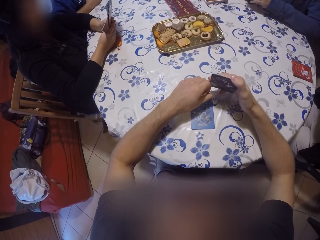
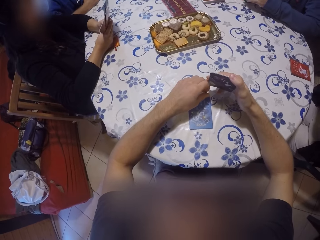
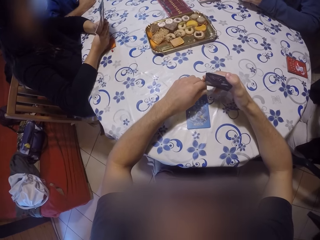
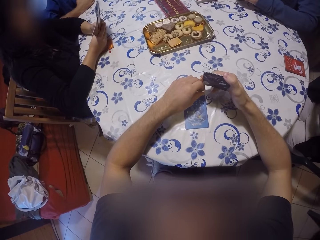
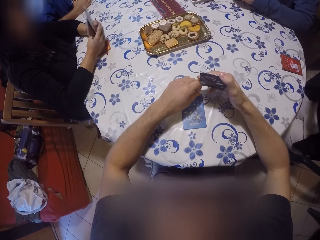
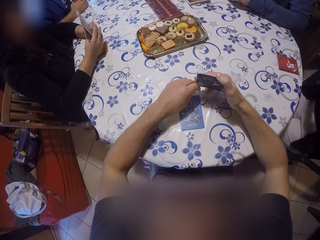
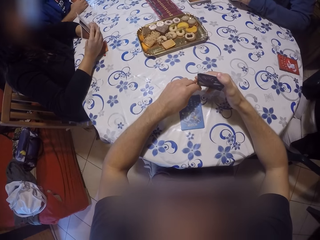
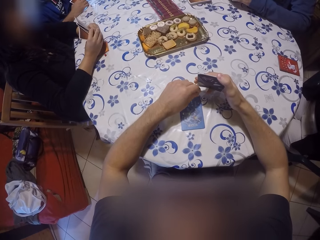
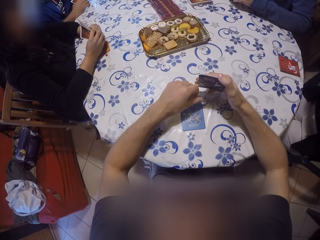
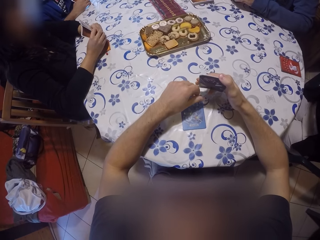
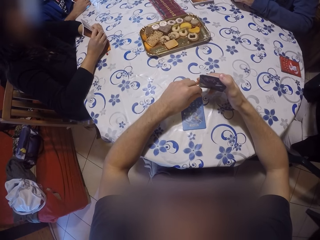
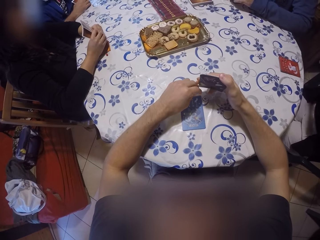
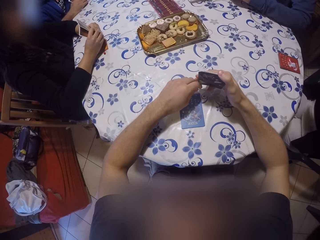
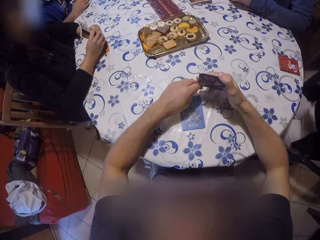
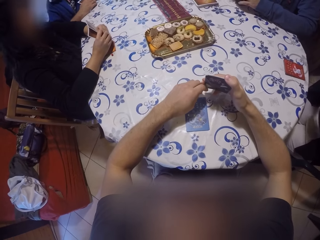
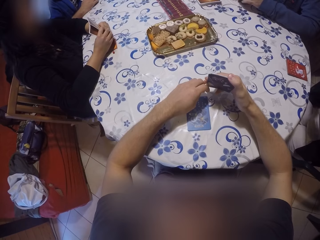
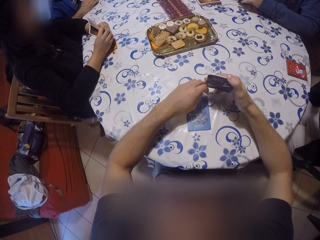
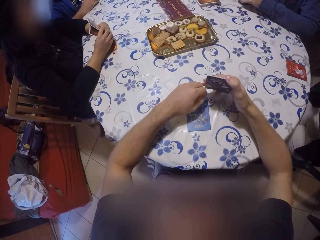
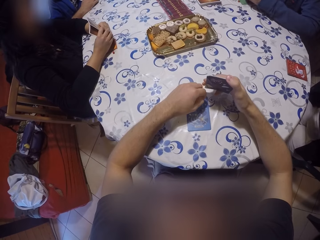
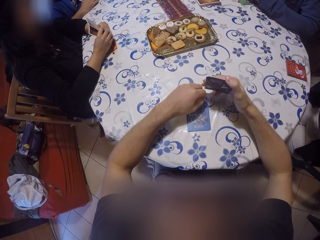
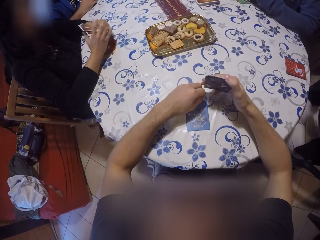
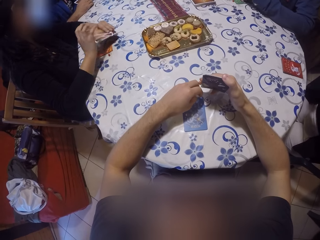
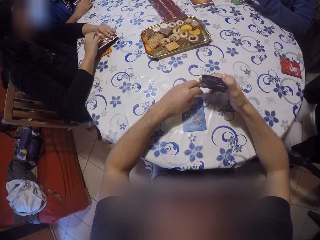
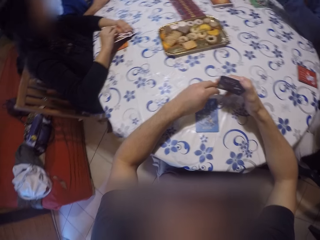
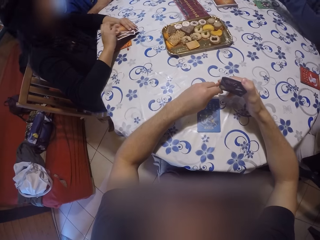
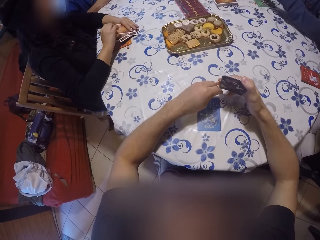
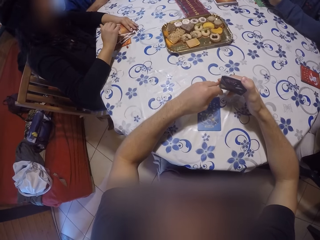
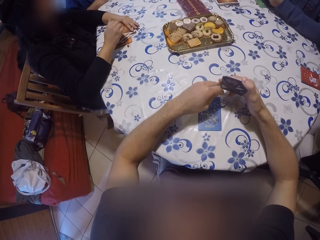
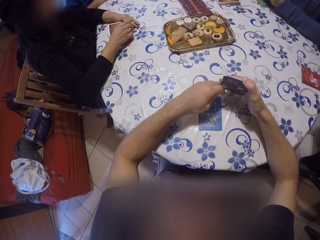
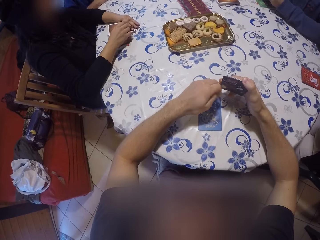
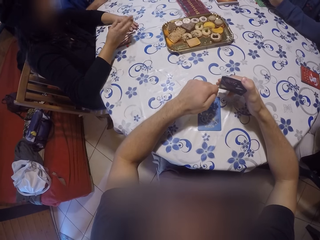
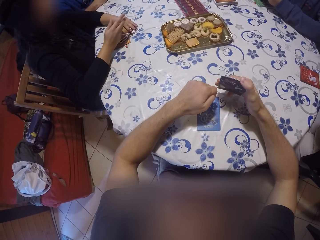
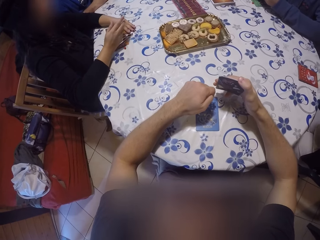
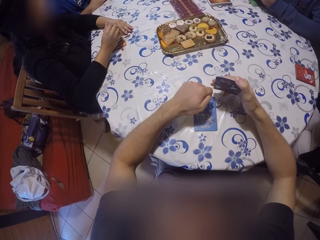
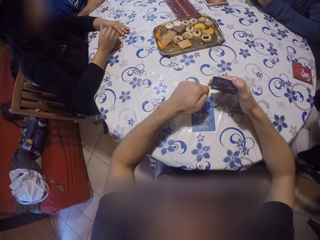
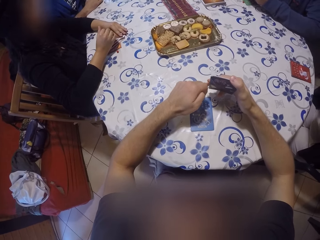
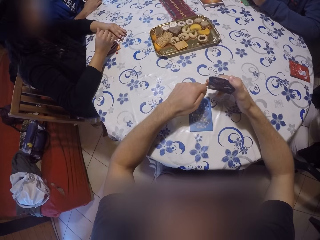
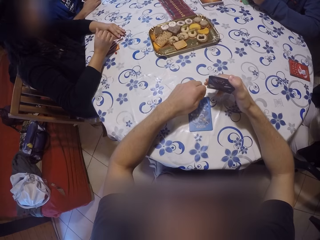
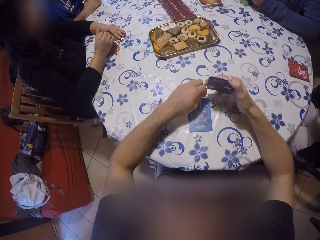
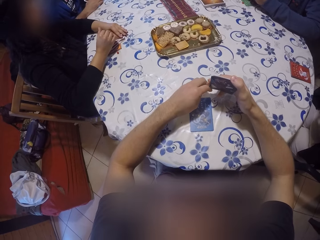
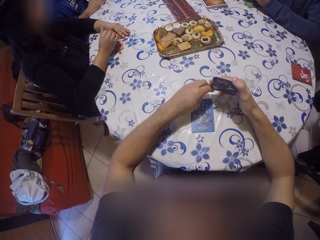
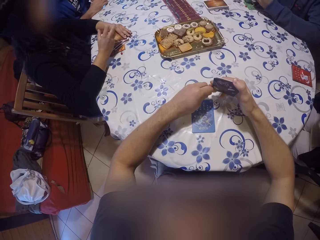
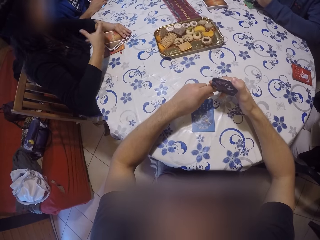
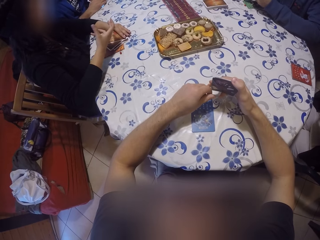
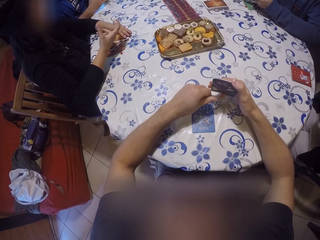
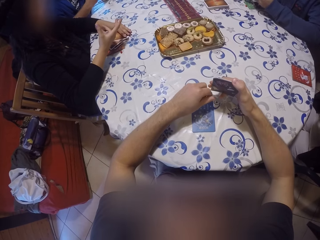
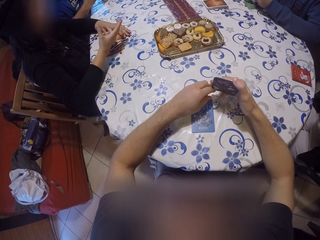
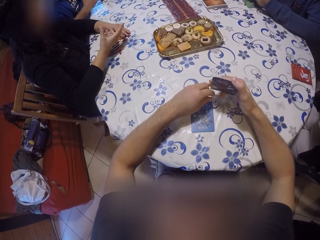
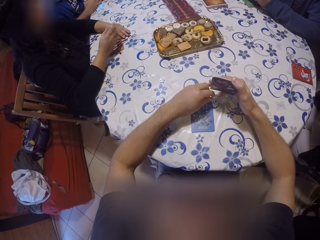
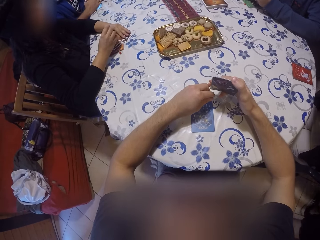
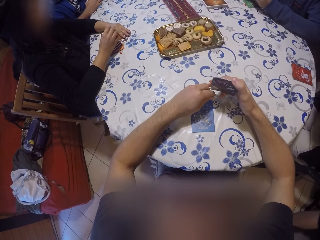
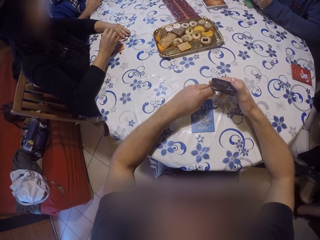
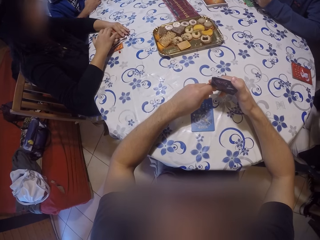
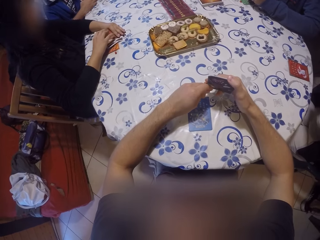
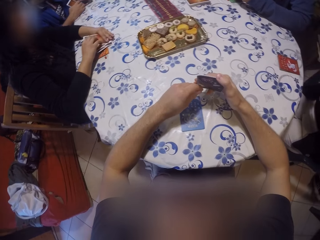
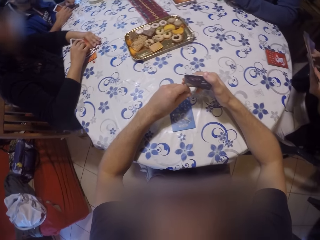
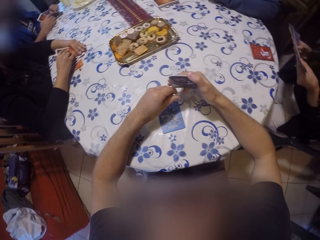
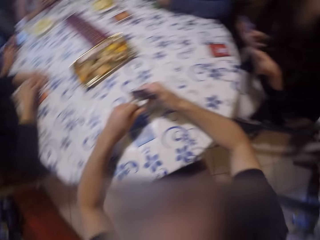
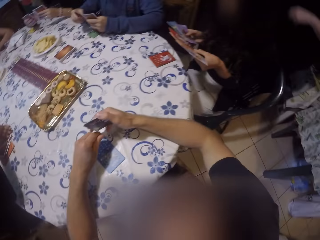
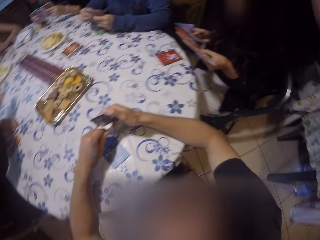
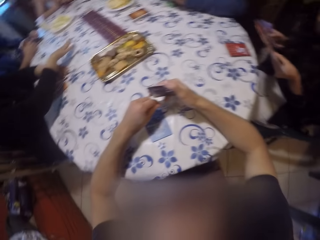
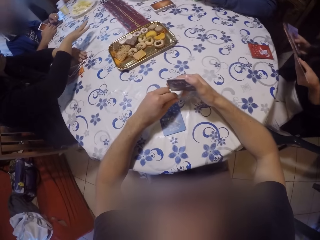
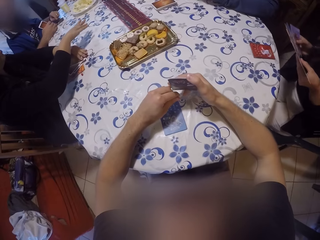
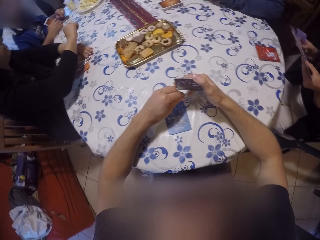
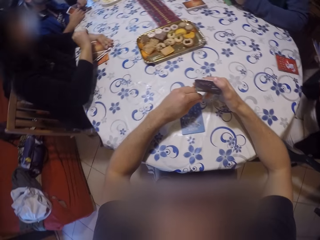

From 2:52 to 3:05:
A person shows hand gestures.

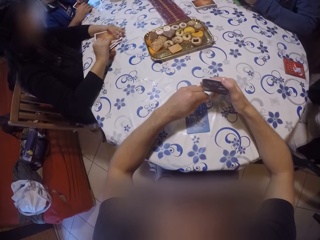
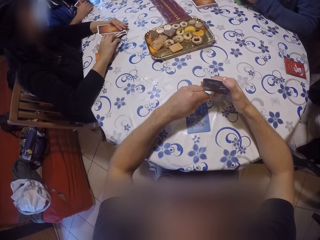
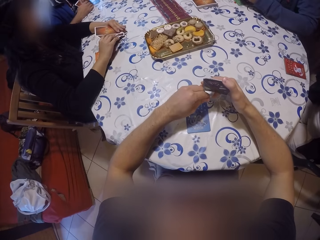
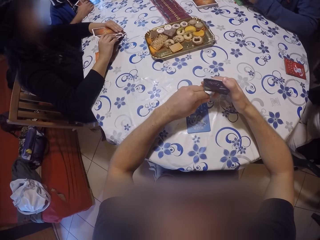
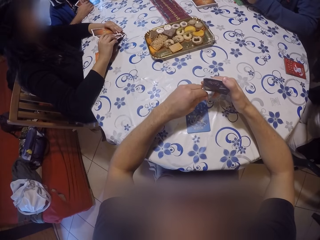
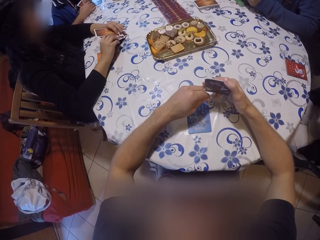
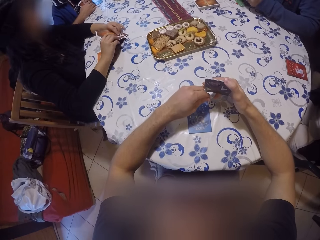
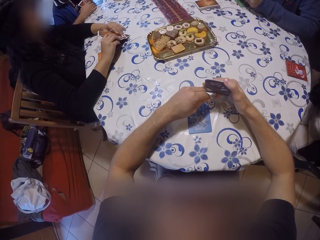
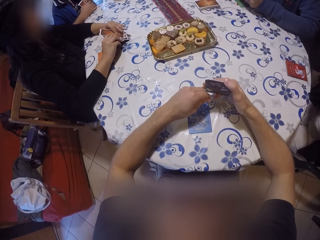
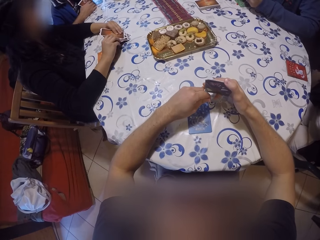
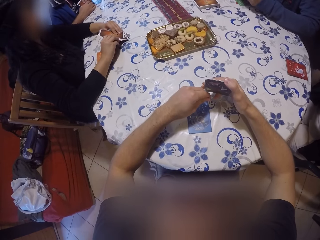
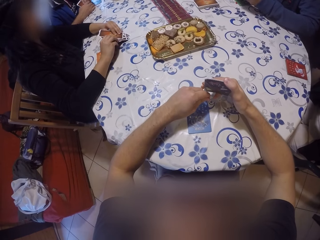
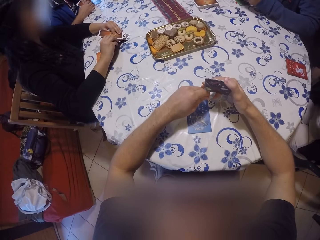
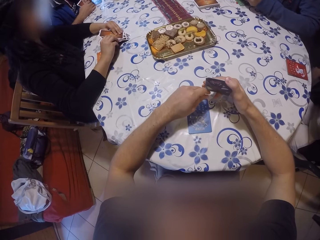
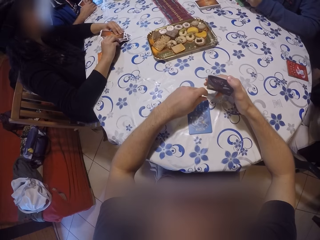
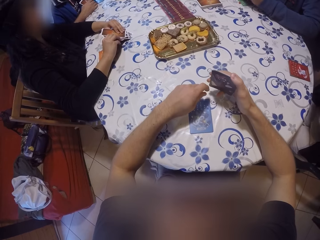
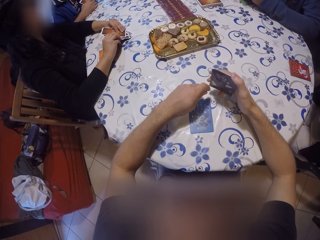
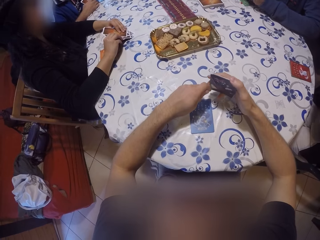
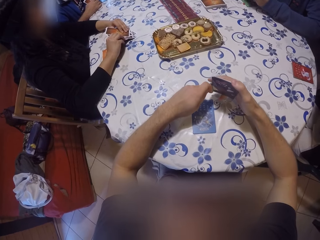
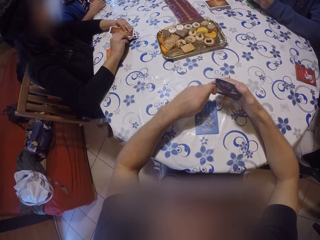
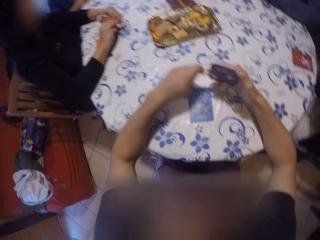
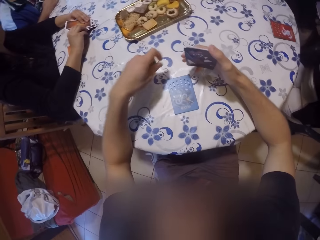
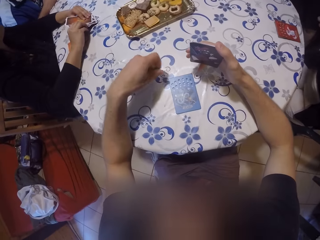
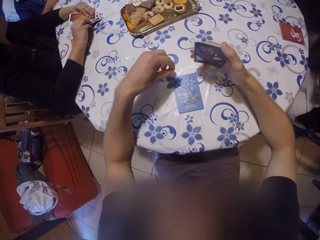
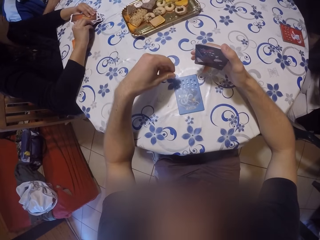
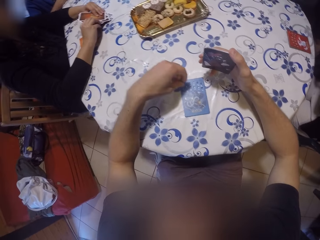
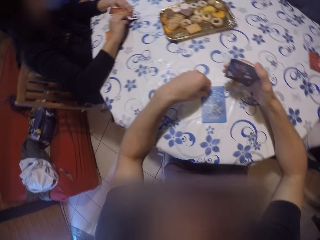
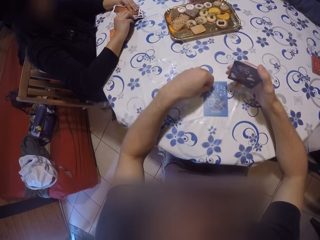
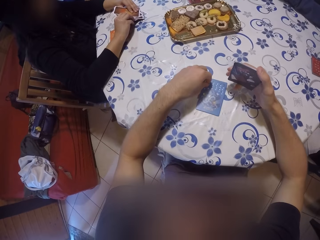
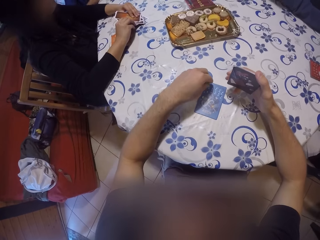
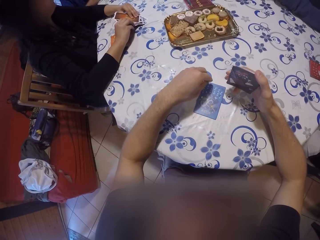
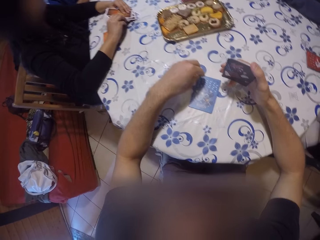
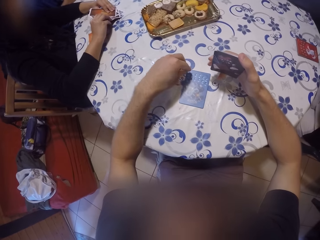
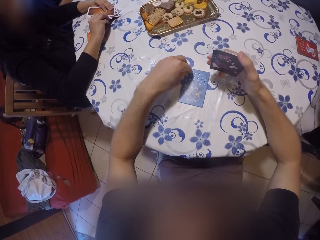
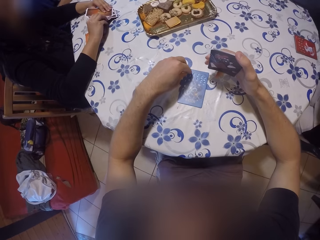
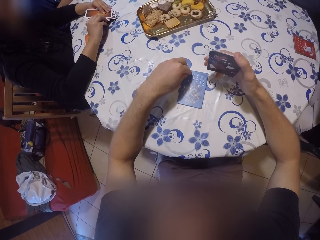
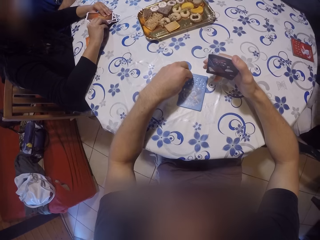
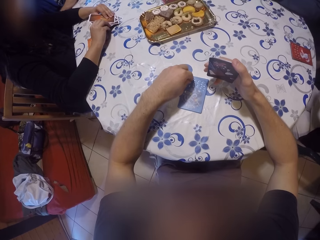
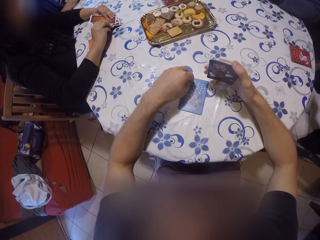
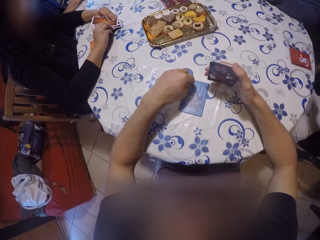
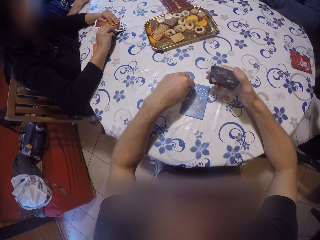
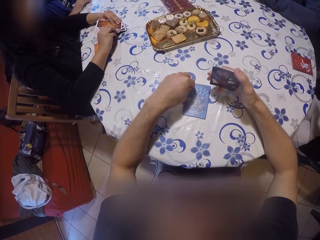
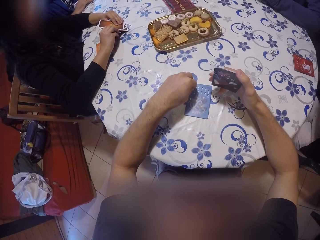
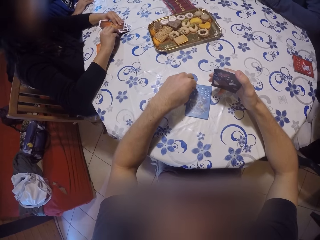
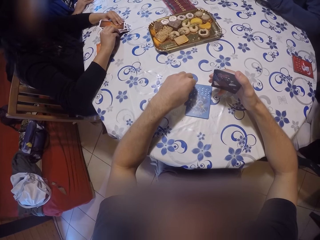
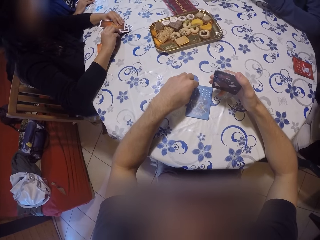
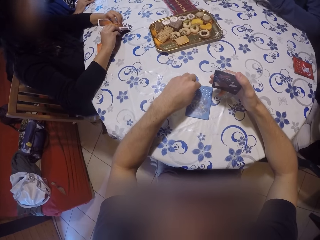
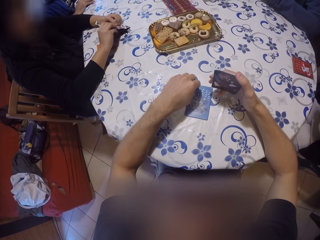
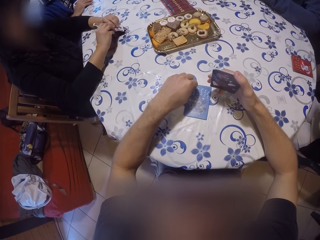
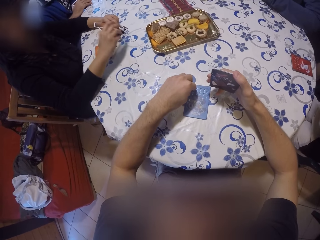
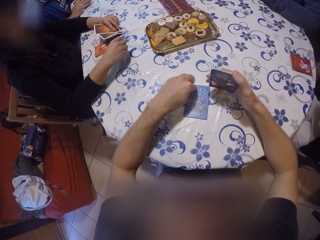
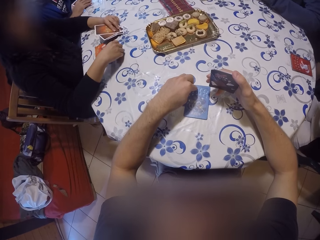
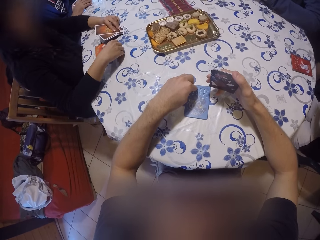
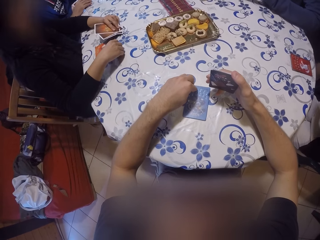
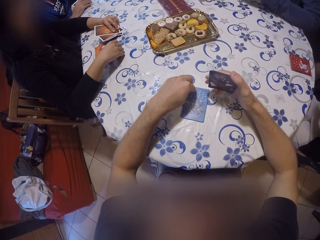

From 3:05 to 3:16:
The camera wearer looks at the cards. He moves a card on the table with his left hand.
